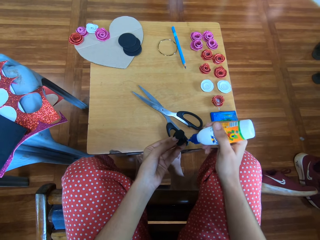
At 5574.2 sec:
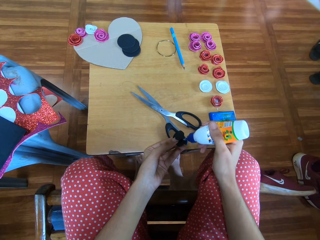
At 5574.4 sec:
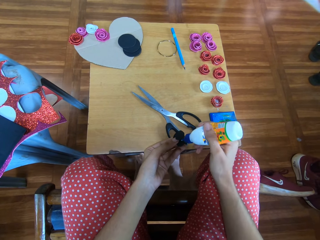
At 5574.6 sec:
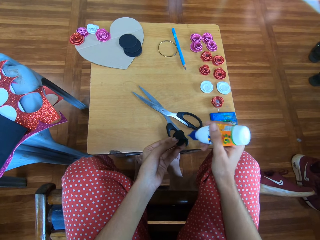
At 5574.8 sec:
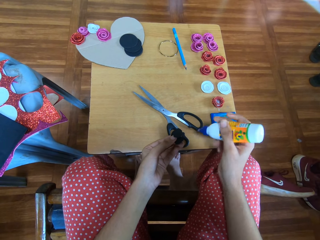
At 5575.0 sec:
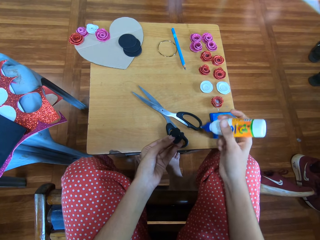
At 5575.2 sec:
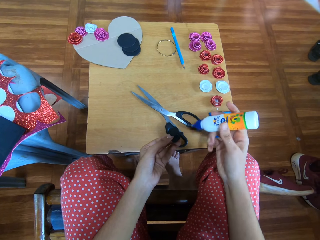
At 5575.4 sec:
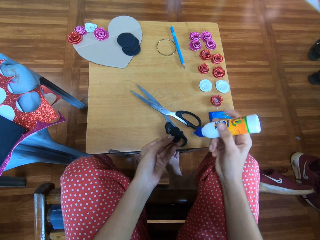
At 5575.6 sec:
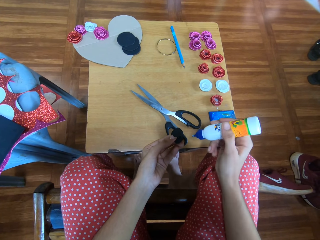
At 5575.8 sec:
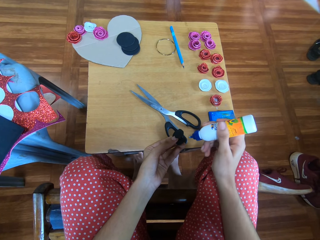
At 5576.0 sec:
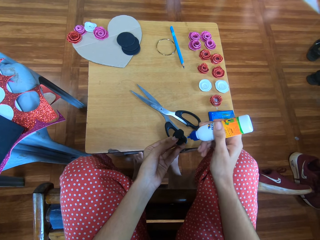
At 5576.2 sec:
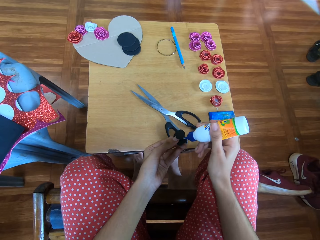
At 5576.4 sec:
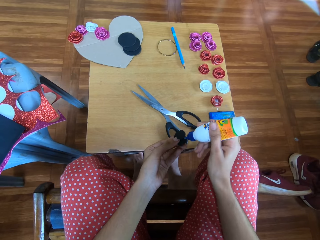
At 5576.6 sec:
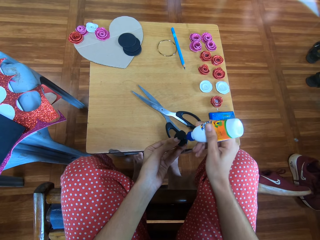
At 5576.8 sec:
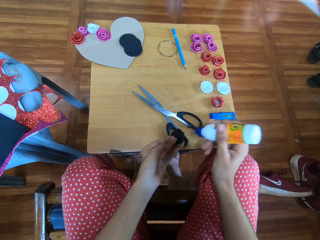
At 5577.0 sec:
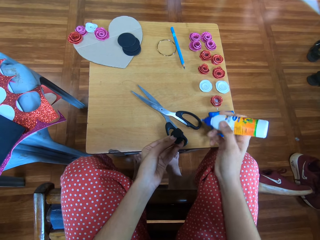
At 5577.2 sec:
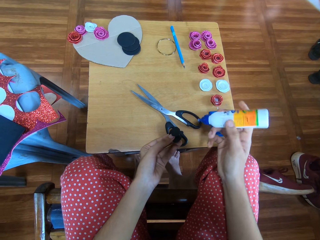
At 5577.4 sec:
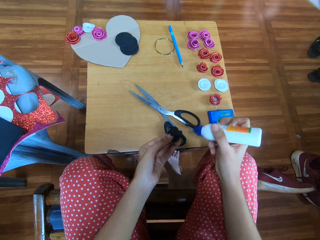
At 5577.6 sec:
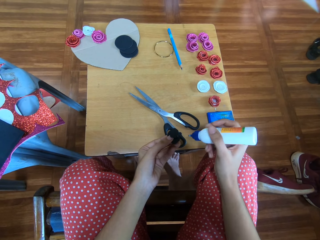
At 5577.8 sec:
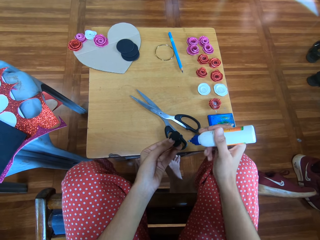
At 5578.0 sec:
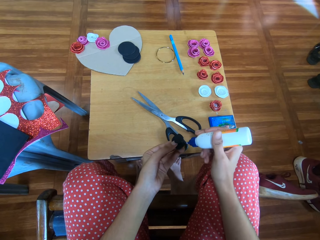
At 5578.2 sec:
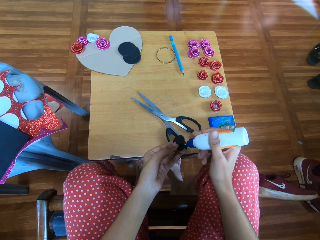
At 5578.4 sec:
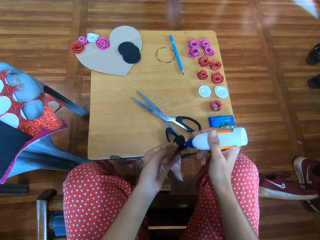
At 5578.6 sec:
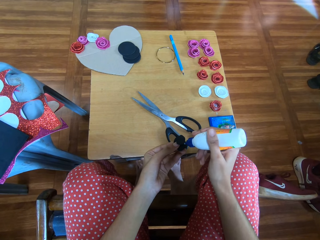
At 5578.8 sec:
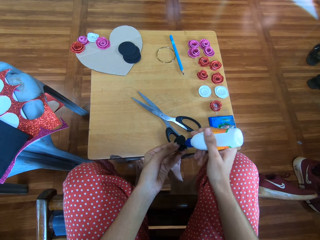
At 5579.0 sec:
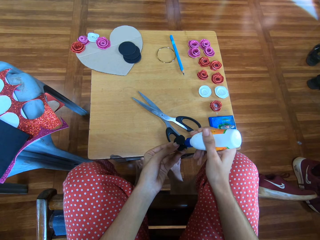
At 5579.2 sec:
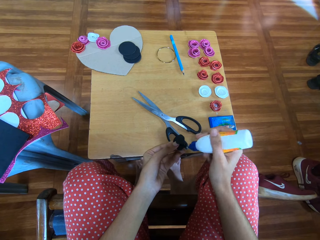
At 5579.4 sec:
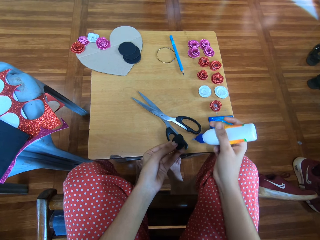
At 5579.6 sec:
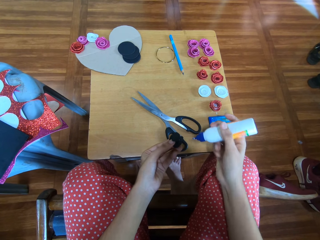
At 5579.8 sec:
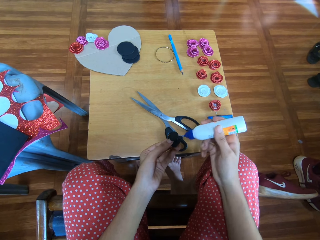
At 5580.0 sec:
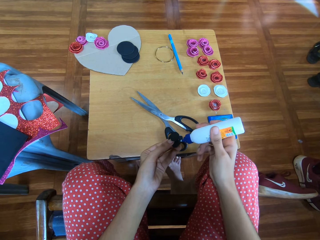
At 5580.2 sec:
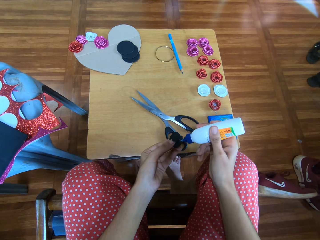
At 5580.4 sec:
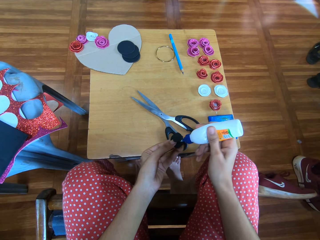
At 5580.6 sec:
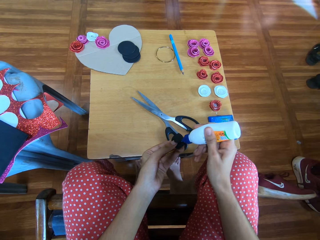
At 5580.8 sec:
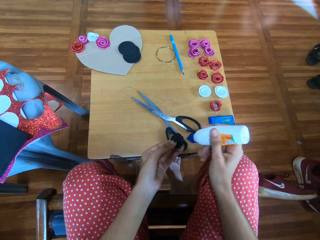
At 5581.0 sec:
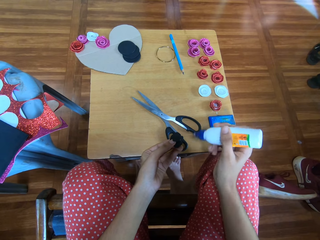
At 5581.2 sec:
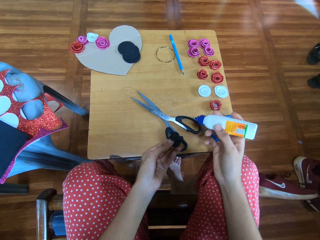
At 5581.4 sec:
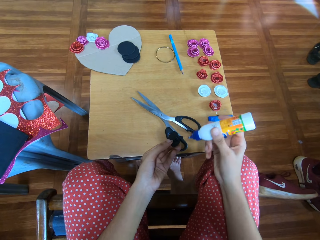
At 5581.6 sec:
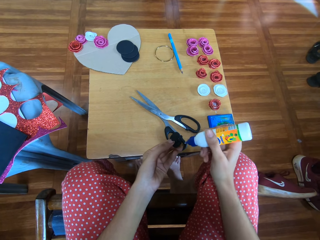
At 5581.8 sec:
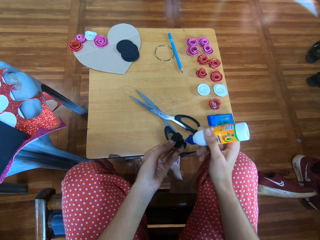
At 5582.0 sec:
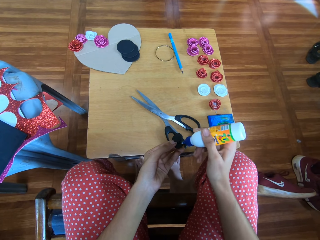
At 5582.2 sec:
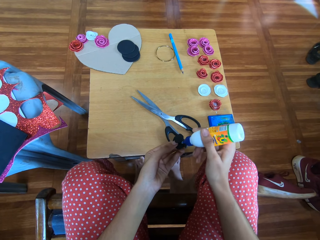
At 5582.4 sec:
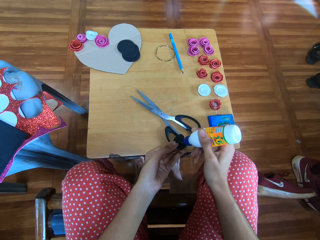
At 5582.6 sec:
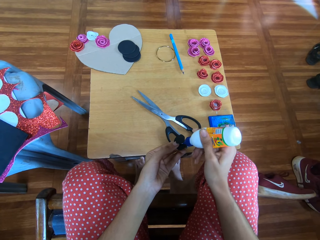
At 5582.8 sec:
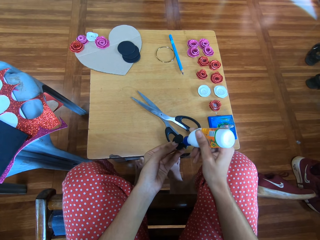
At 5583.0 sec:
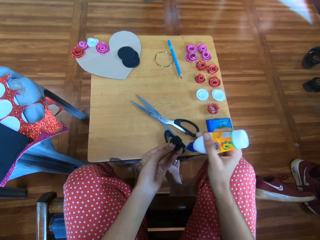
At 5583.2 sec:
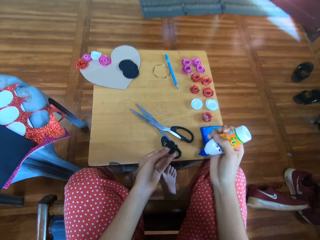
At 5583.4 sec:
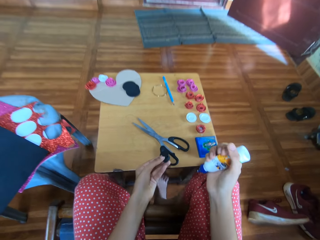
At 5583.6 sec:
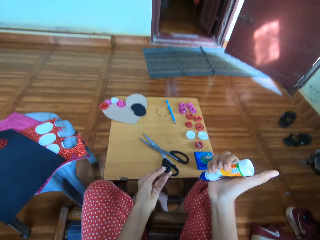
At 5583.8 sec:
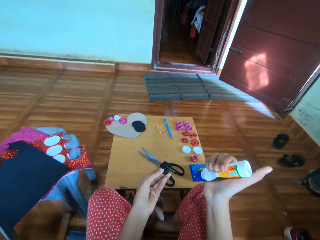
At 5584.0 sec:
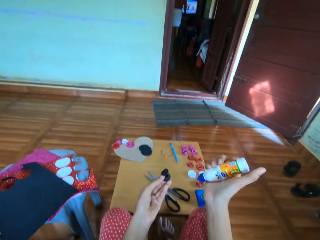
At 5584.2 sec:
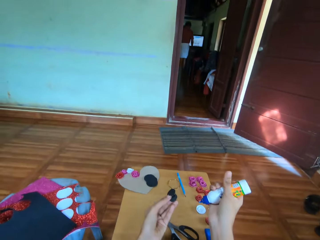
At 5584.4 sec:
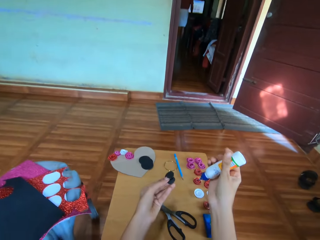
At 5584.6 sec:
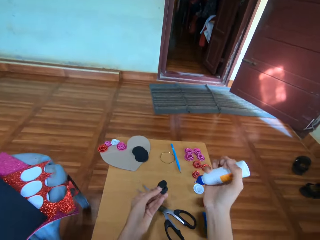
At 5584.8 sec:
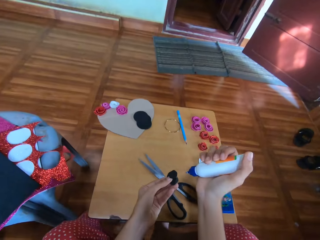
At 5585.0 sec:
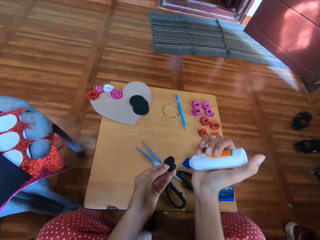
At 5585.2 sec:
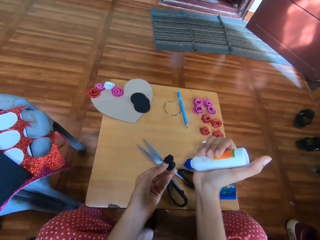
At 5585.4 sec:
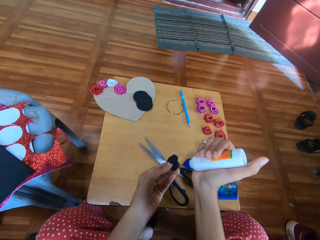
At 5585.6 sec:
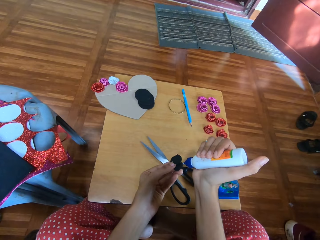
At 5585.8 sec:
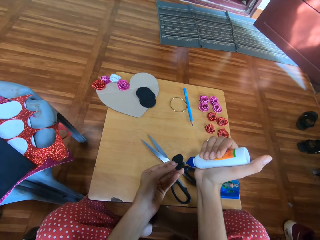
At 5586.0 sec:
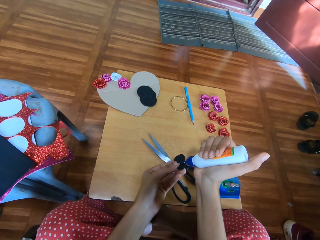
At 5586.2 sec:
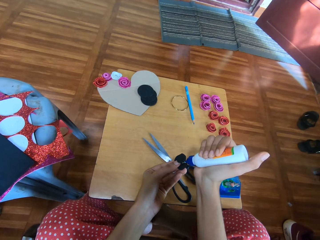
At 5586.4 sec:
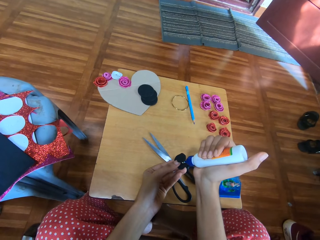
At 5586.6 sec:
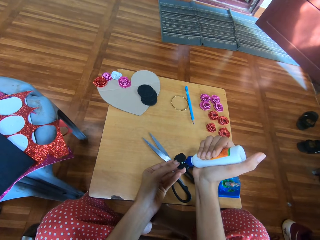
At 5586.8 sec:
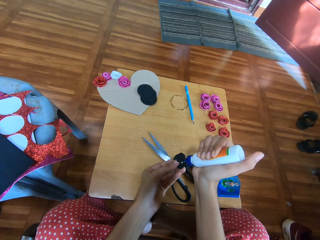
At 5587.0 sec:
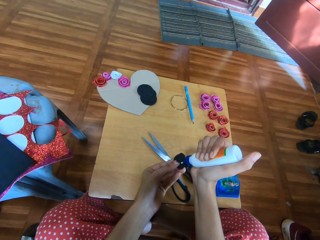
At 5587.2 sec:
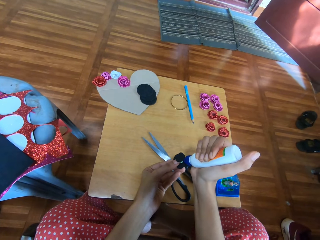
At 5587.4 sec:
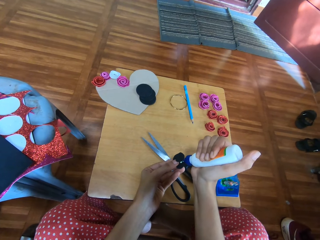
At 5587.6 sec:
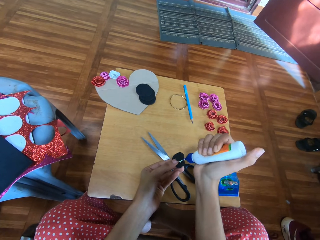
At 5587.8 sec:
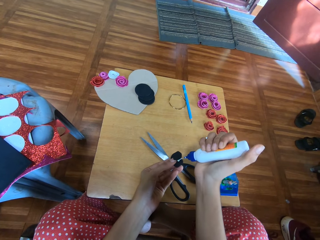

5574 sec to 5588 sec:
The camera wearer applies glue on a flower ribbon. They swing the hand that is holding a bottle of glue. They apply glue on the flower ribbon. They swing the hand that is holding the bottle of glue. They apply glue on the flower ribbon. They swing the hand that is holding the bottle of glue. They apply glue on the flower ribbon. They swing the hand that is holding the bottle of glue. They swing the body. They apply glue on the flower ribbon.

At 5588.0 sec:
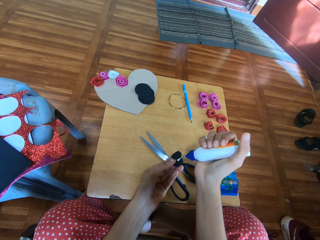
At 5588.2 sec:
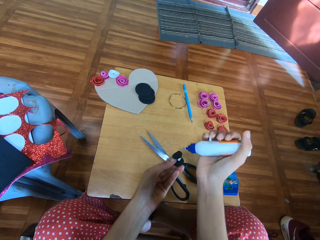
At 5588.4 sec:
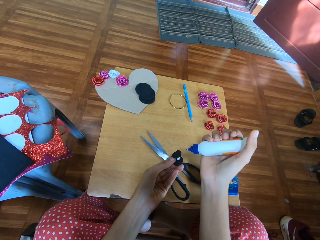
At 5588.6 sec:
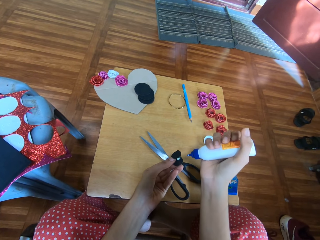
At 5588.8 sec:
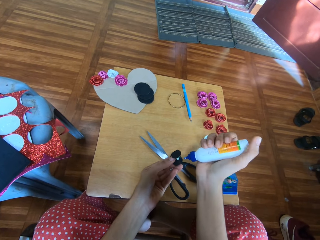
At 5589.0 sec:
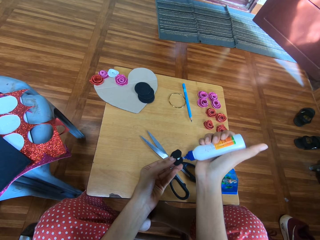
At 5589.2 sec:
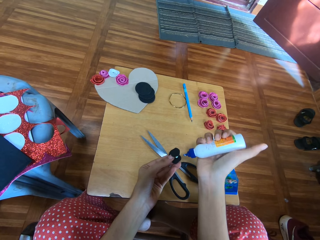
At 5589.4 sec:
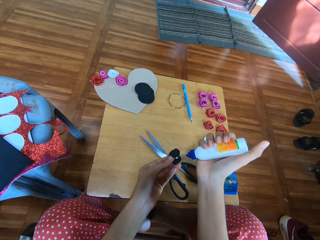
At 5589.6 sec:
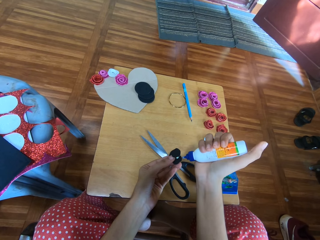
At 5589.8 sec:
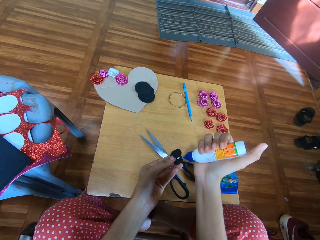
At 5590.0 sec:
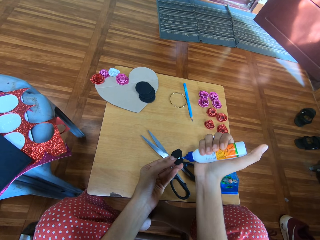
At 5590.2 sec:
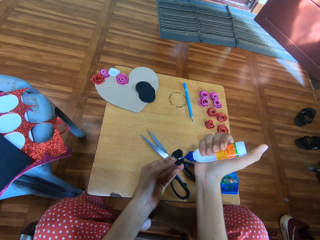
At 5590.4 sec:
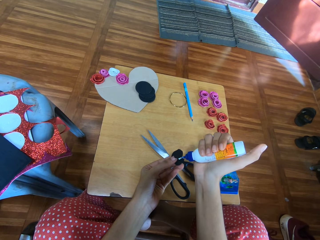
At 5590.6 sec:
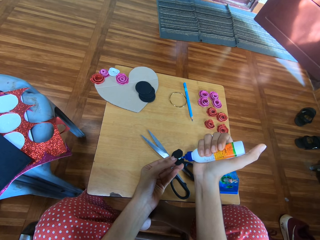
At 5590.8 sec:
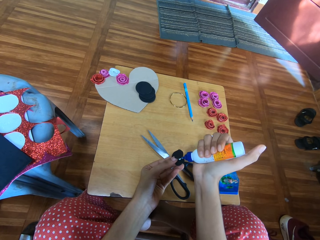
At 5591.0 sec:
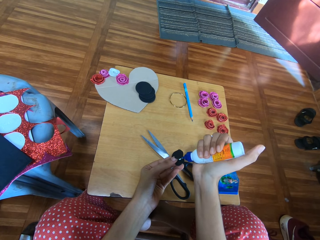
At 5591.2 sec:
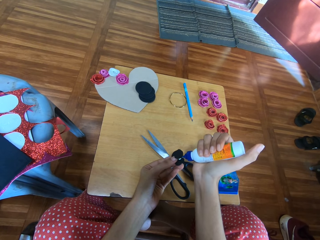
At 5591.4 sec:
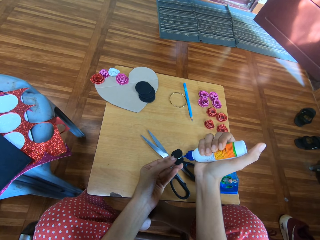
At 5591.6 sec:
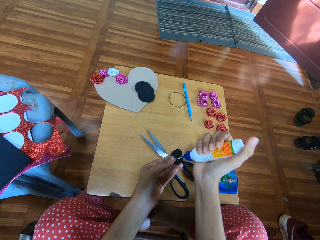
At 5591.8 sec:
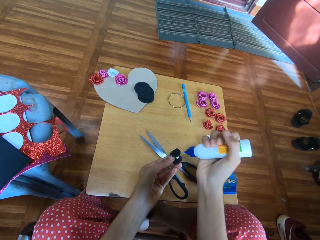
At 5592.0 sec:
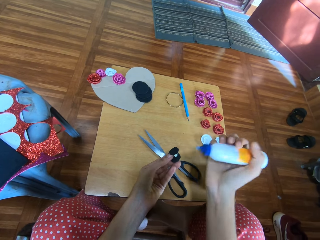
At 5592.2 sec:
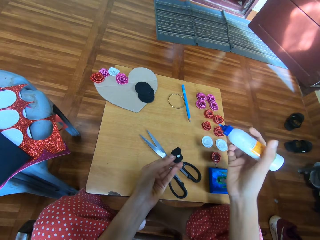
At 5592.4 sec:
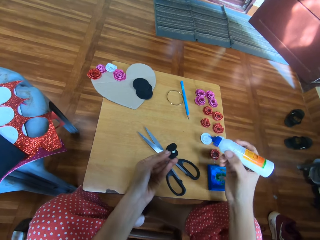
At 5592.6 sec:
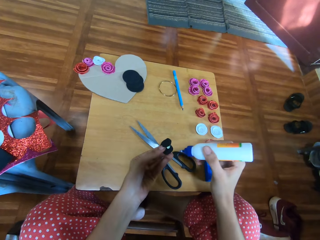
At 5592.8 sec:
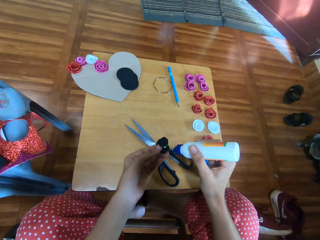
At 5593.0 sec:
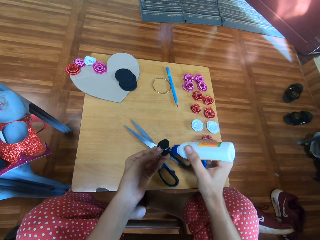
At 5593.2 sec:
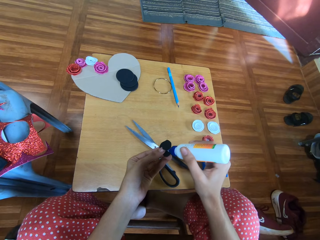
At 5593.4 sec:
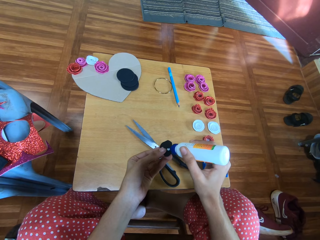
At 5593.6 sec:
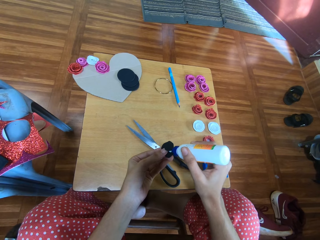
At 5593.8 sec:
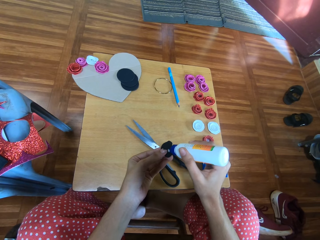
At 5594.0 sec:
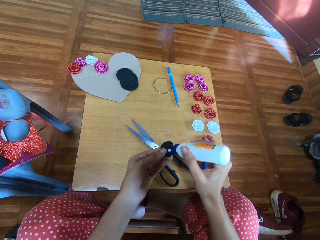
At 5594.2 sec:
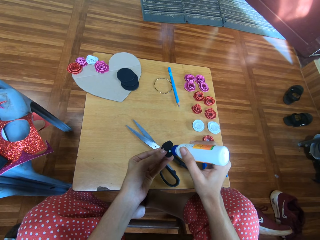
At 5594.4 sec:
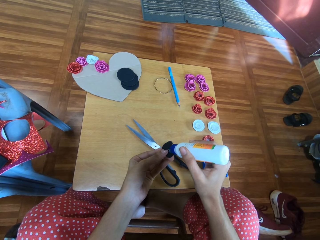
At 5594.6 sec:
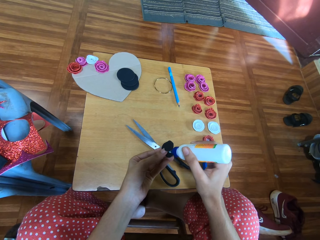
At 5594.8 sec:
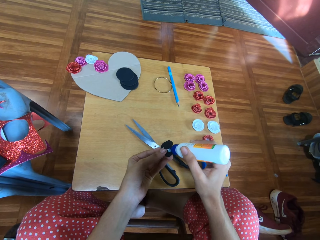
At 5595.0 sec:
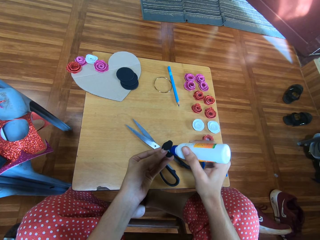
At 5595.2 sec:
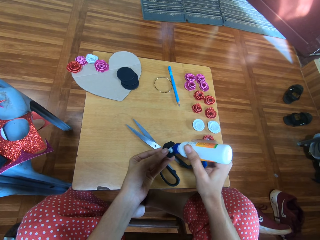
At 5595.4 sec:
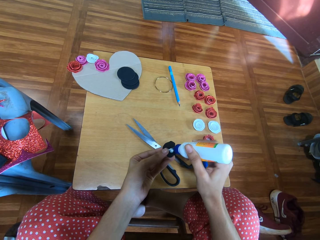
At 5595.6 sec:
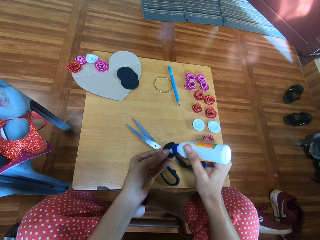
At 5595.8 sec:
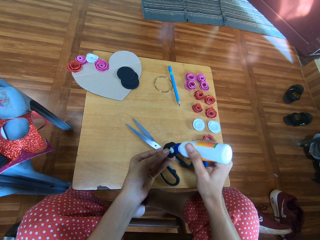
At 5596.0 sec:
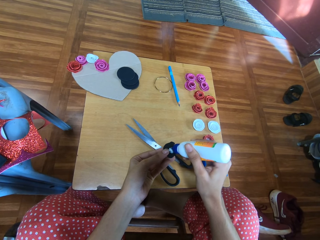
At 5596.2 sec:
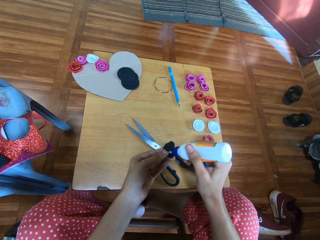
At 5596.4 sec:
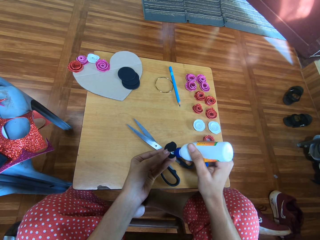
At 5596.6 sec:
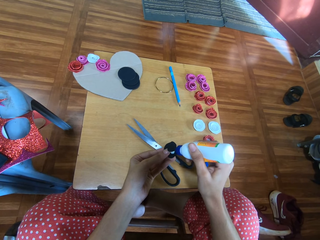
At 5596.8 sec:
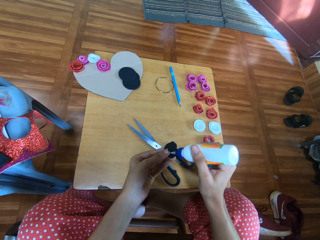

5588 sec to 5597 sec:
The camera wearer swings the hand that is holding a bottle of glue. They apply glue on a flower ribbon. They swing the hand that is holding the bottle of glue. They apply glue on the flower ribbon.
